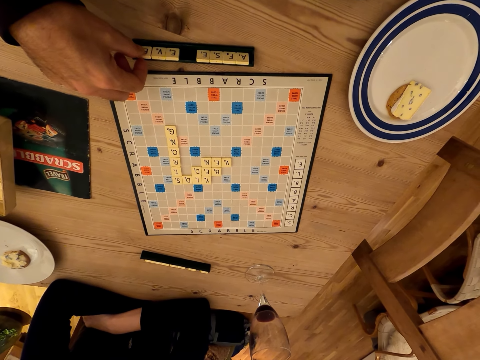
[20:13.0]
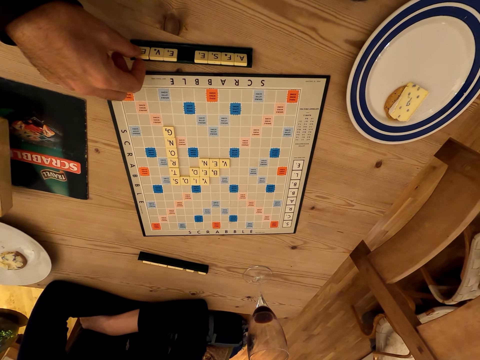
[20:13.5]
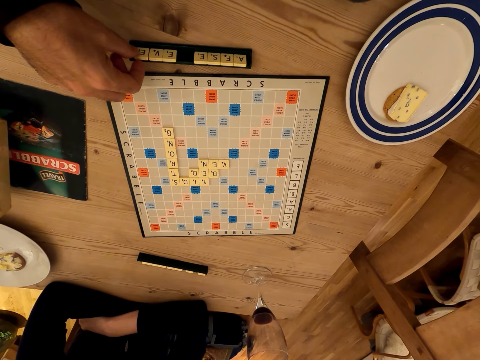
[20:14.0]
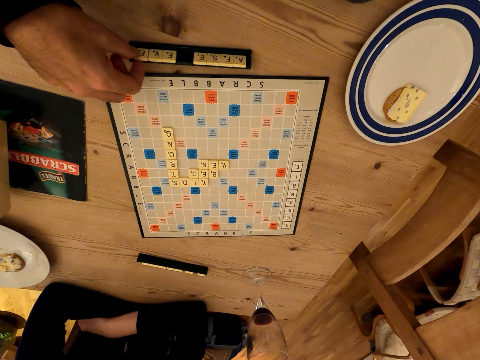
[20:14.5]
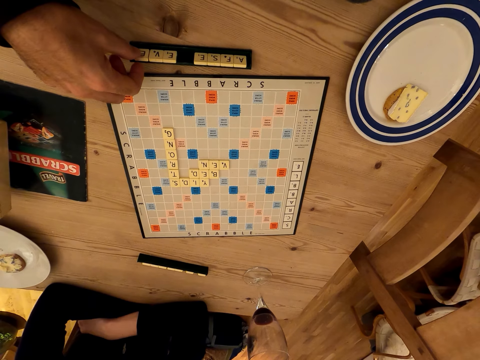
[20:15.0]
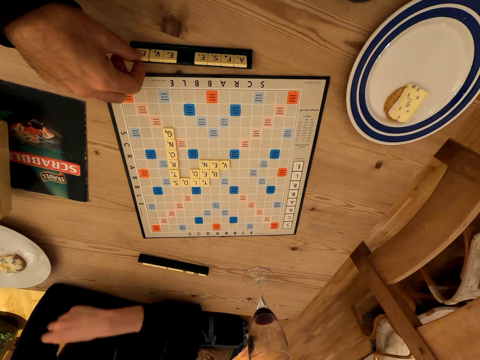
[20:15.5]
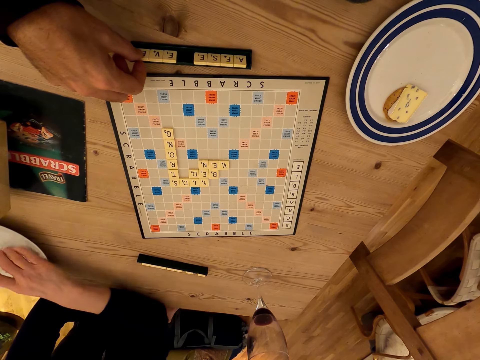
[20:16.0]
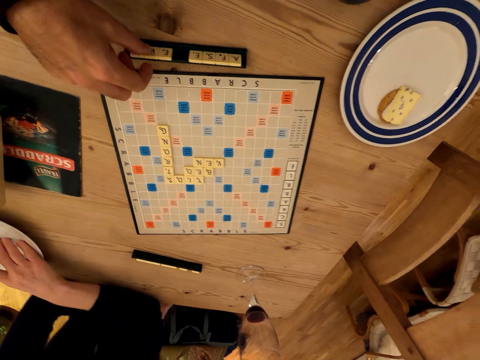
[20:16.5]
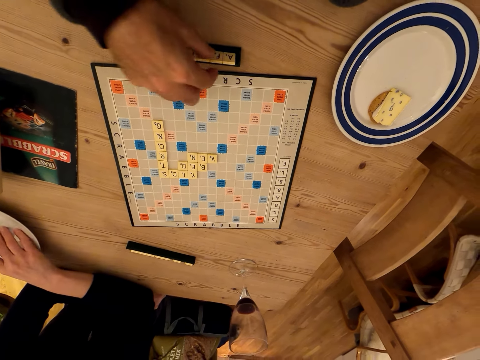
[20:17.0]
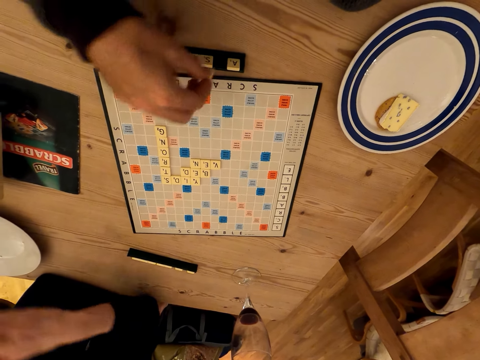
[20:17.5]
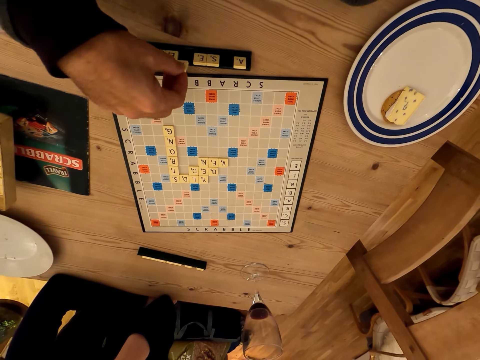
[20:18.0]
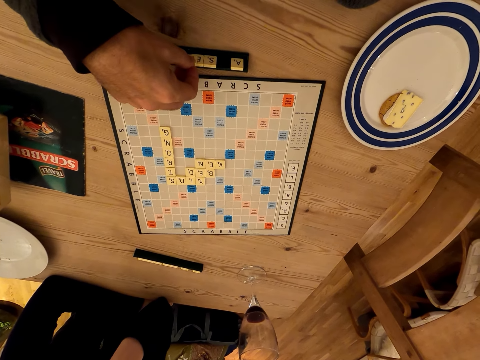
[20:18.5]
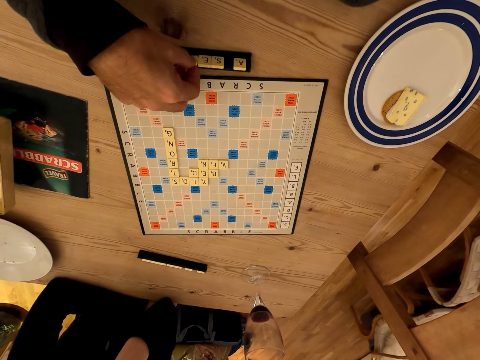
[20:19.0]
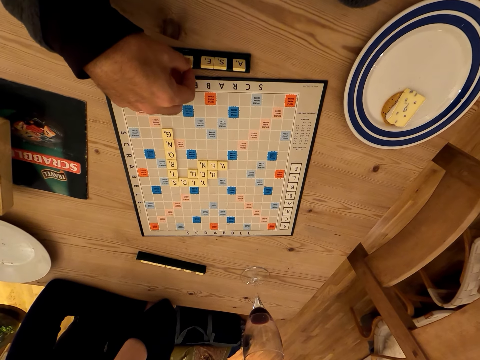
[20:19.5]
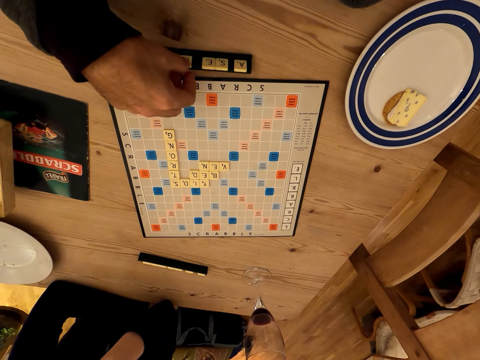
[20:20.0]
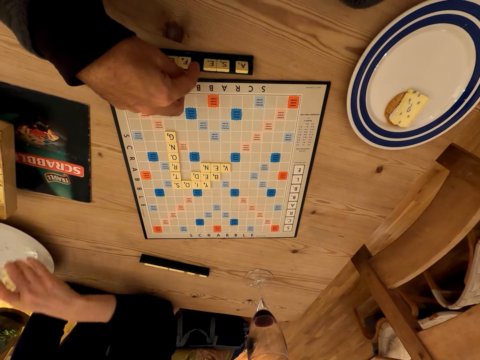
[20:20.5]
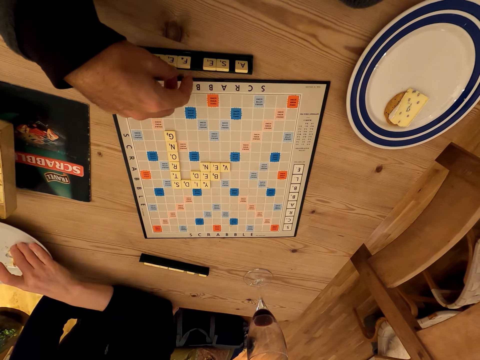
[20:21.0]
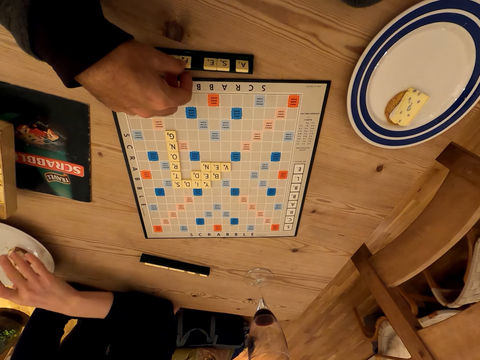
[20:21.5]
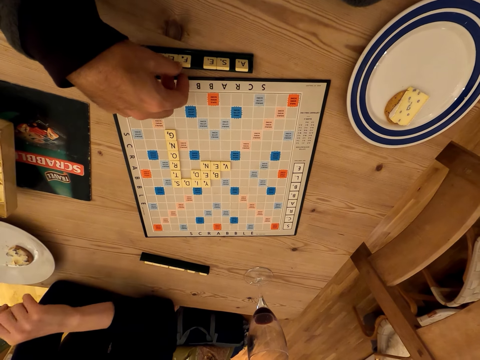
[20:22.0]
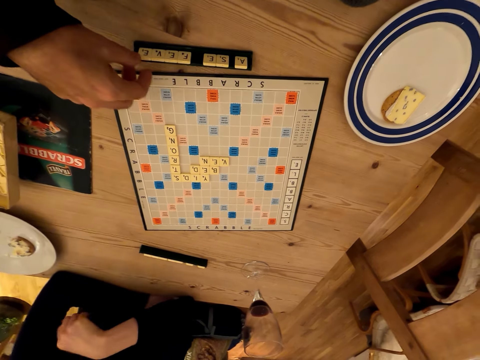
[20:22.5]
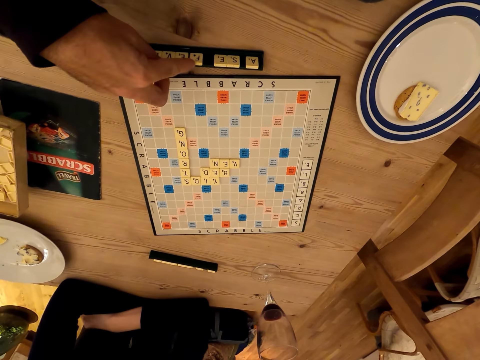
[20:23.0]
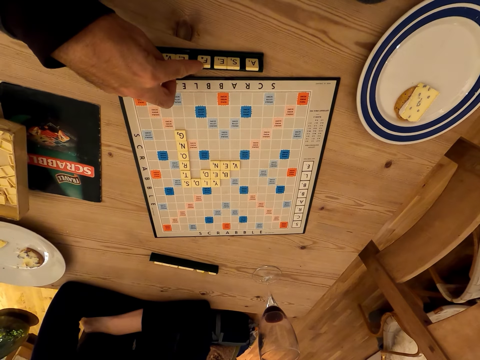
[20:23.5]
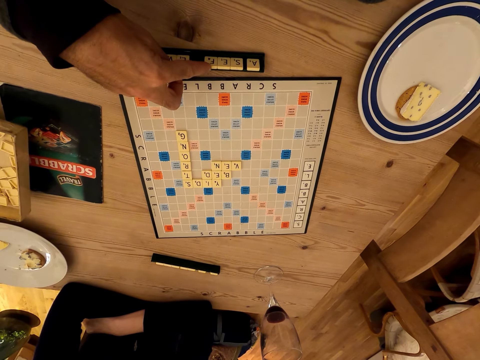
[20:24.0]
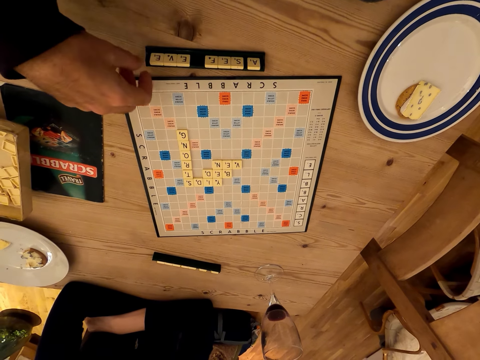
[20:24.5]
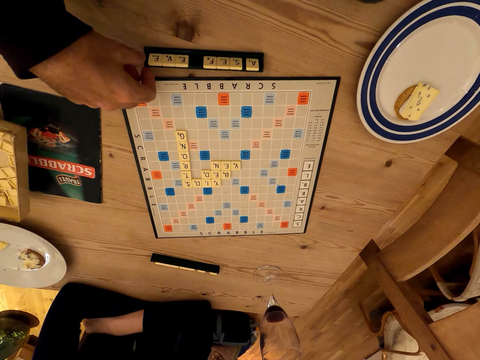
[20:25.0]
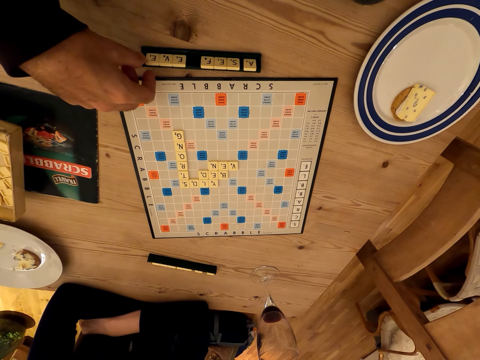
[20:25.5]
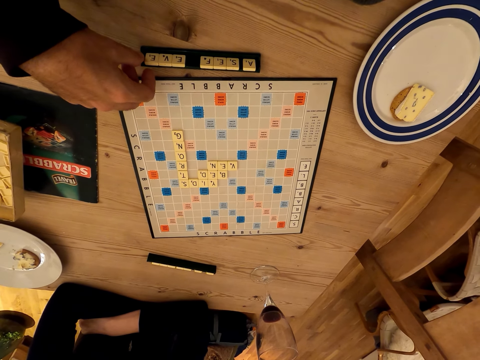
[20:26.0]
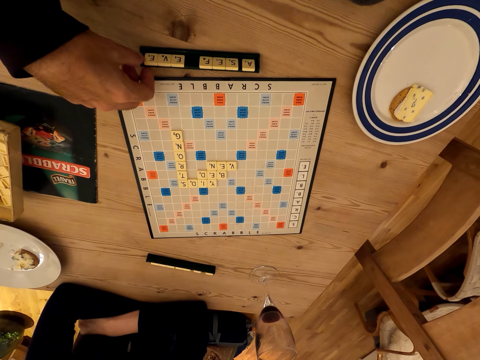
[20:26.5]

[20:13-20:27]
The lady picks a cake. The camera wearer plays the scrabble game and touches scrabble letters. The lady eats the cake. The camera wearer plays the scrabble game and touches scrabble letters. The lady places the cake on a plate. The camera wearer plays the scrabble game. The lady moves hands and folds her hands. The camera wearer plays the scrabble game. They play the scrabble game again. They touch scrabble letters.

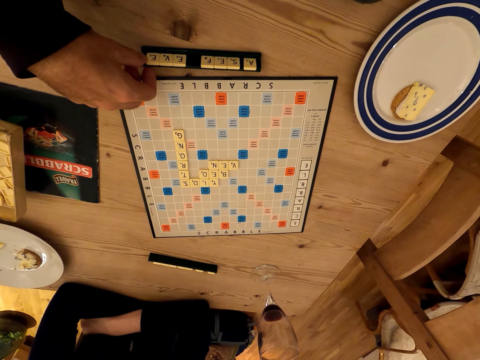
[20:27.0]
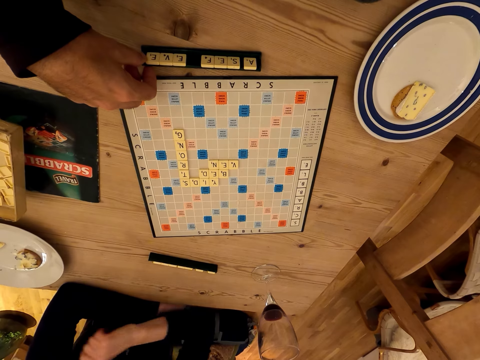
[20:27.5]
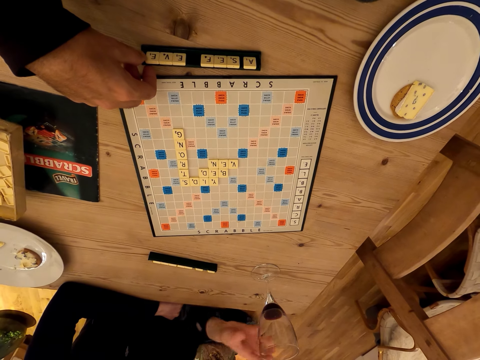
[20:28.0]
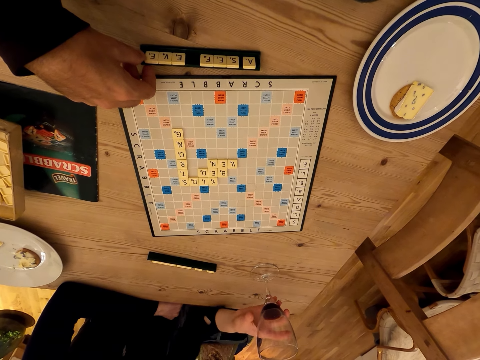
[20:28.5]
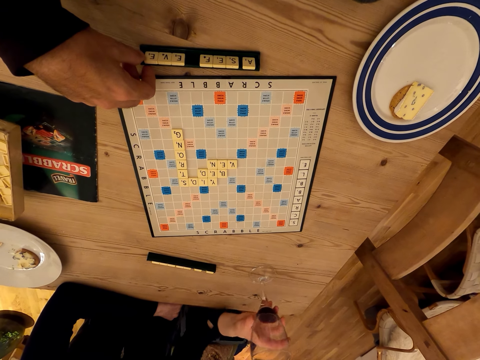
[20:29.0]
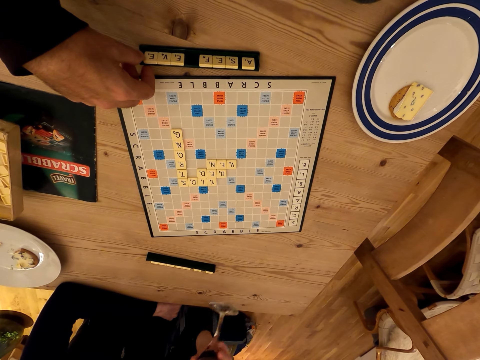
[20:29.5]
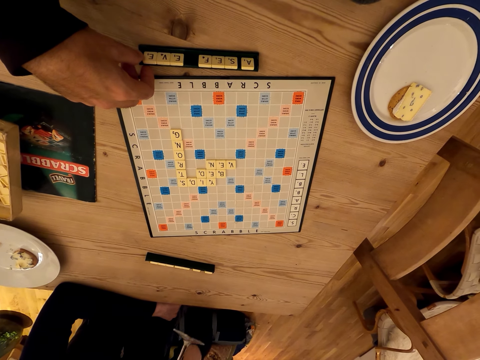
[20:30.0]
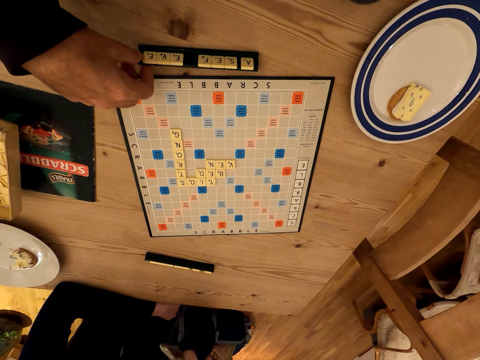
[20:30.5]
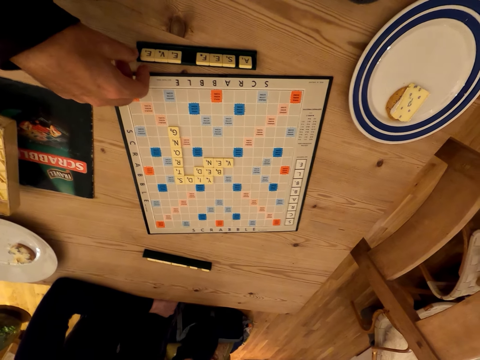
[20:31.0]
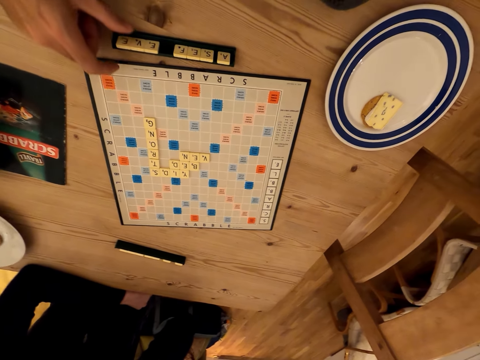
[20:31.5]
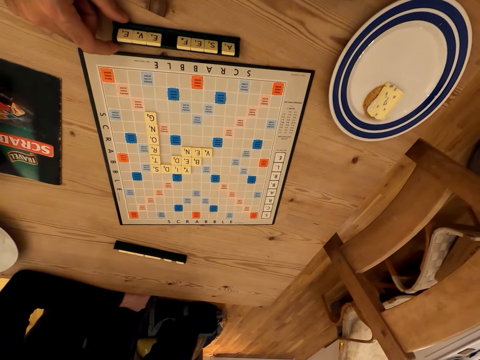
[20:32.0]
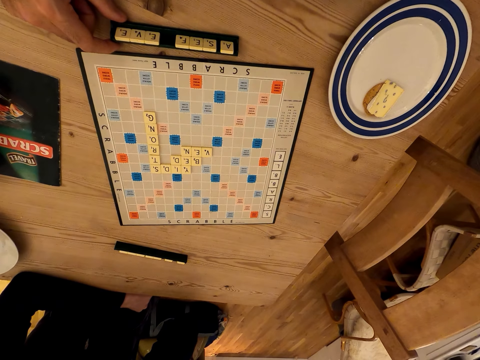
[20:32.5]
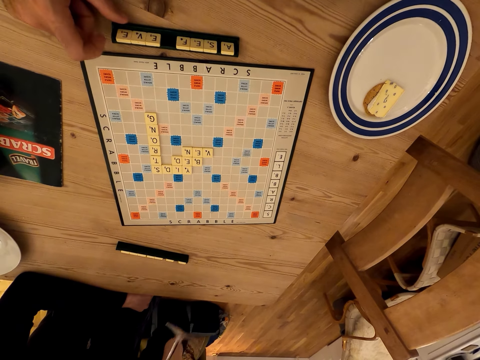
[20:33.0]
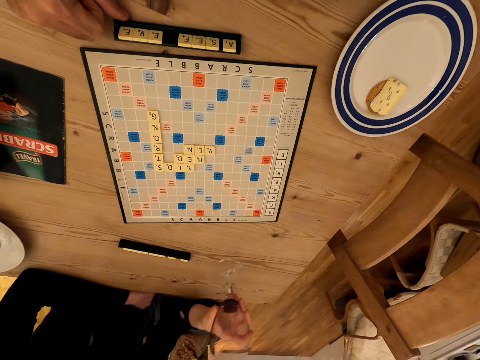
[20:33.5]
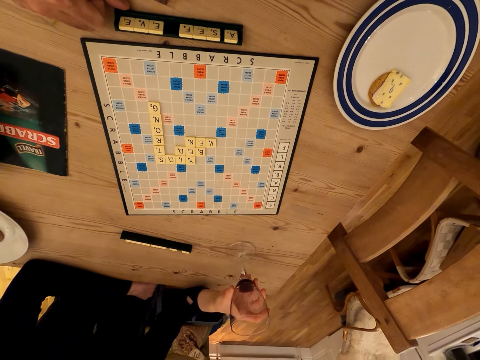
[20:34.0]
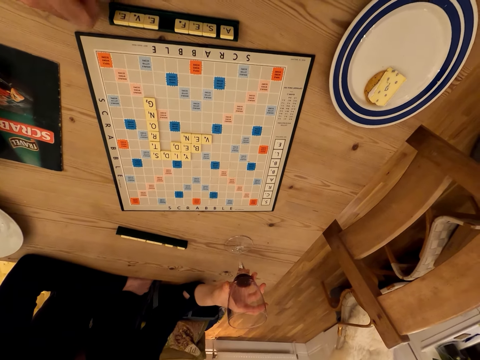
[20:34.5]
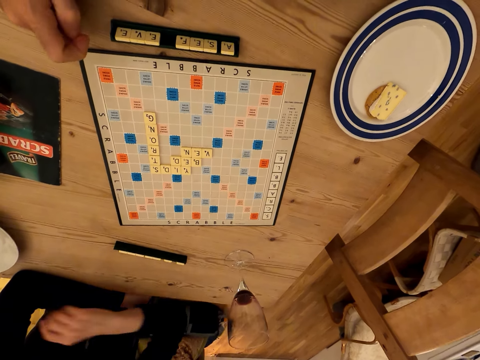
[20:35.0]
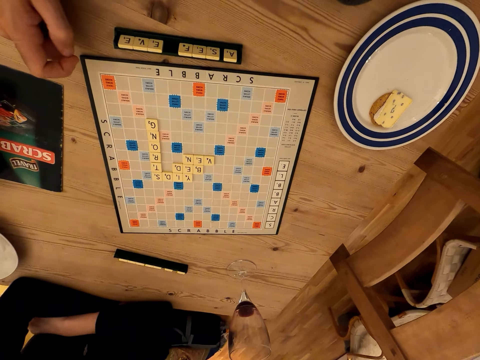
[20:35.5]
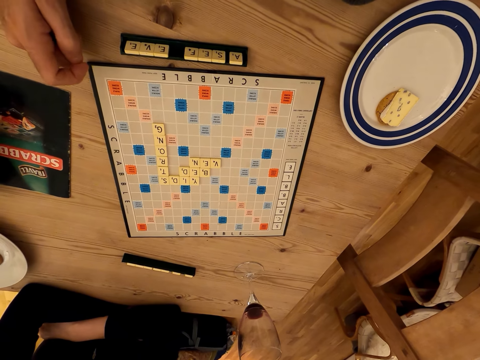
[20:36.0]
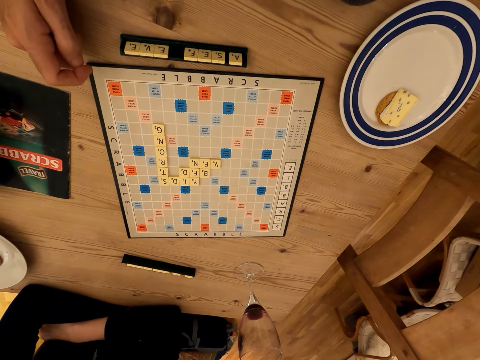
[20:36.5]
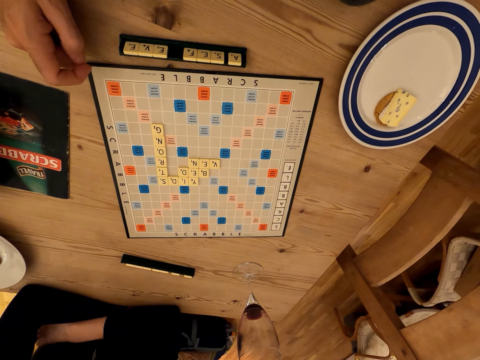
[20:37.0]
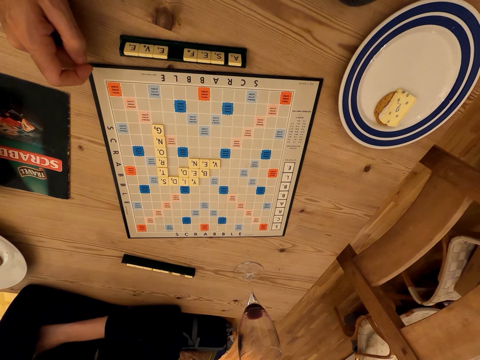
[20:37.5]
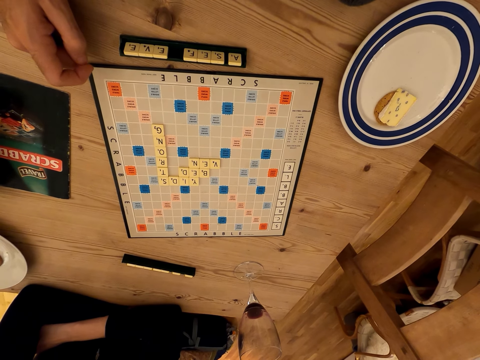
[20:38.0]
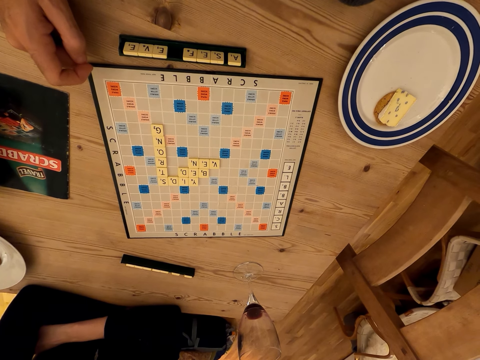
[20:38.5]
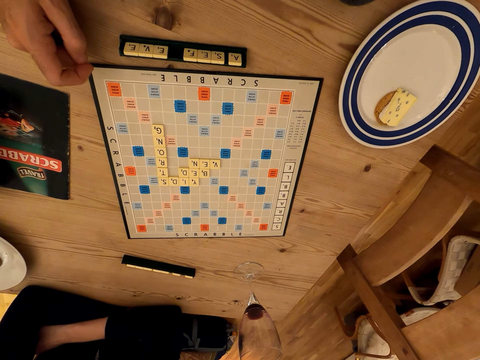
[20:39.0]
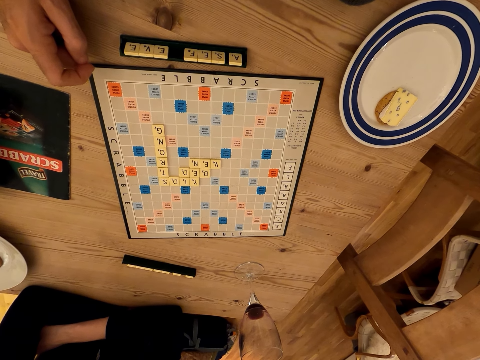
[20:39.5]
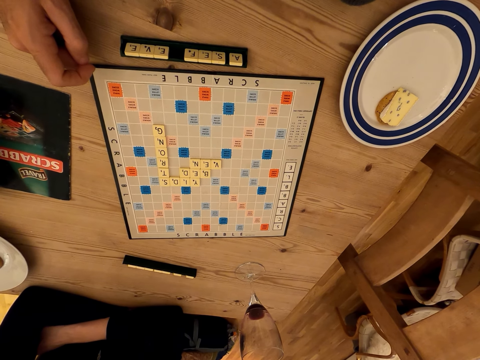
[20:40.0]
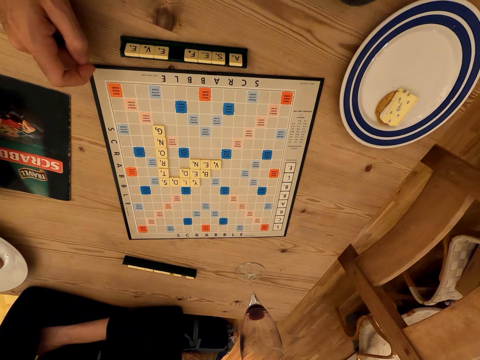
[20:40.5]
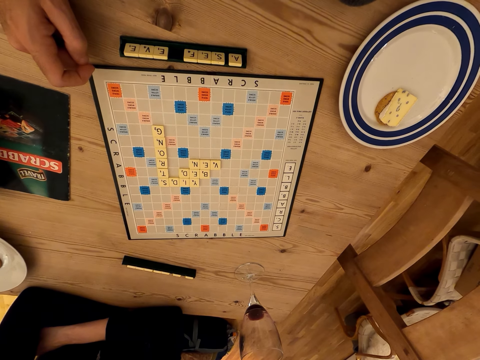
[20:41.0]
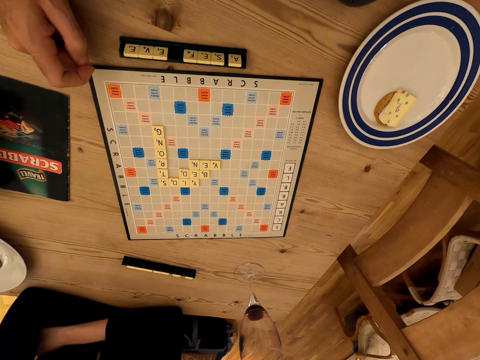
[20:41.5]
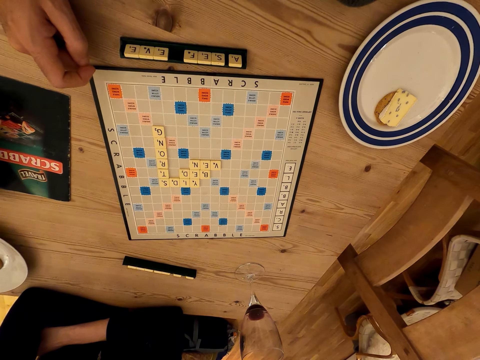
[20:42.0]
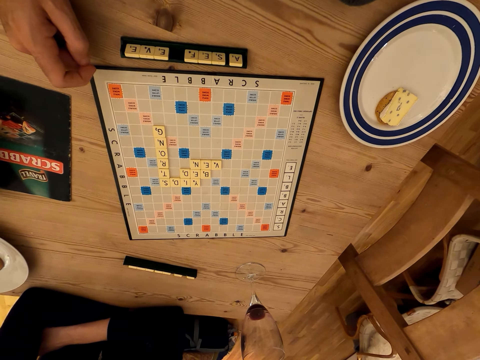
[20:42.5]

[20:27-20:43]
The lady picks the wine glass. The camera wearer plays the scrabble game. The lady touches scrabble letters and drinks the wine. The camera wearer plays the scrabble game. The lady places the wine glass on the table. The camera wearer plays the scrabble game and stares at the scrabble board. The lady stares at the scrabble board.
